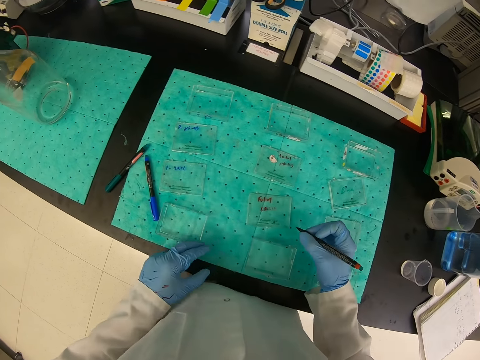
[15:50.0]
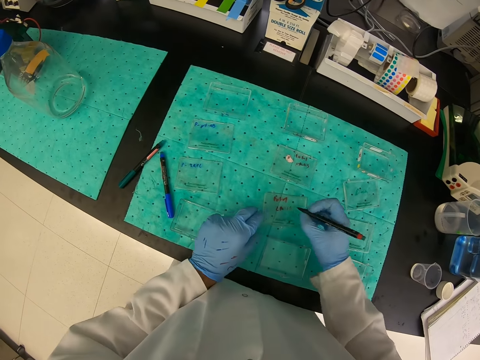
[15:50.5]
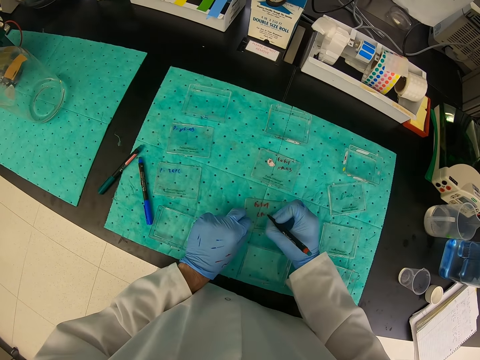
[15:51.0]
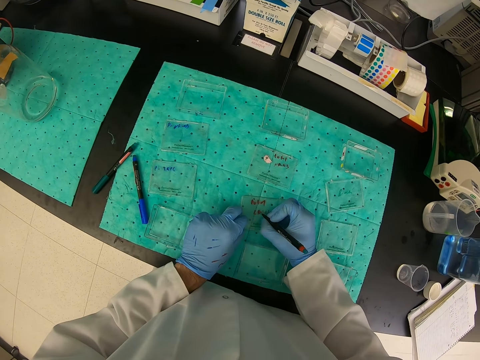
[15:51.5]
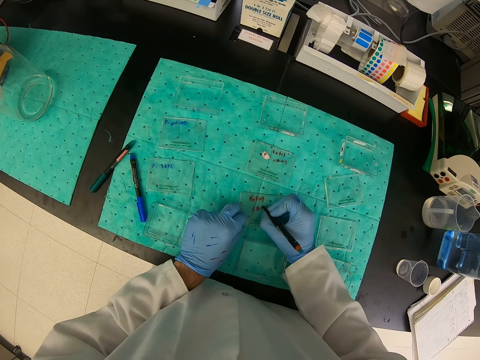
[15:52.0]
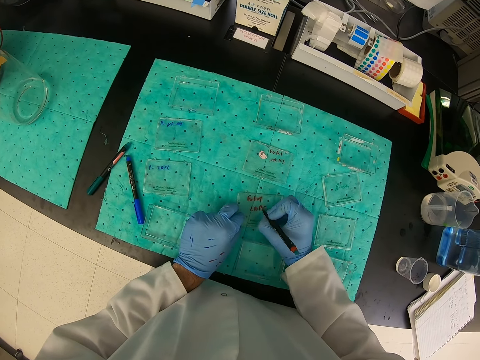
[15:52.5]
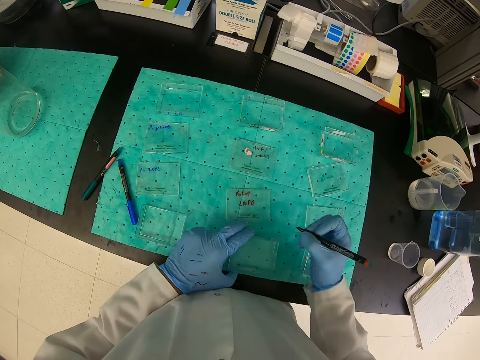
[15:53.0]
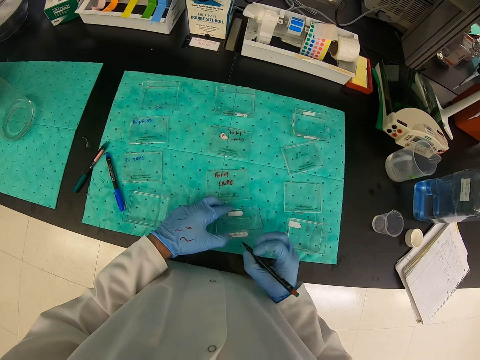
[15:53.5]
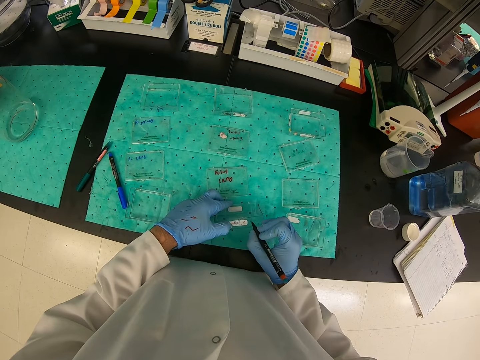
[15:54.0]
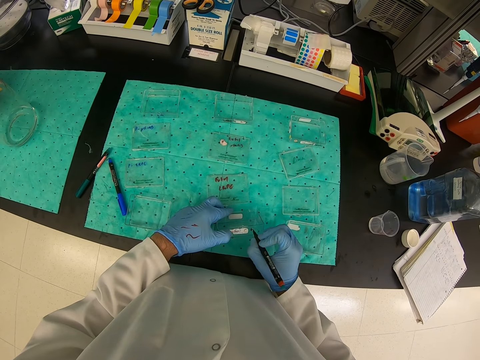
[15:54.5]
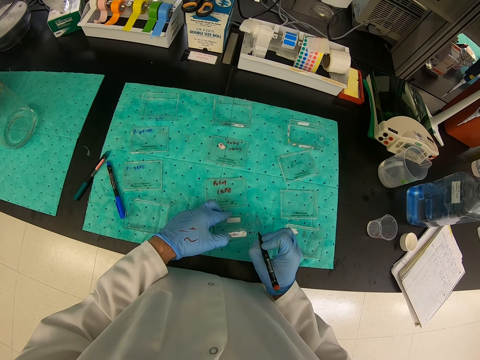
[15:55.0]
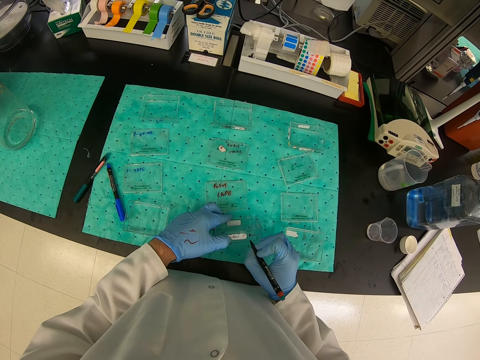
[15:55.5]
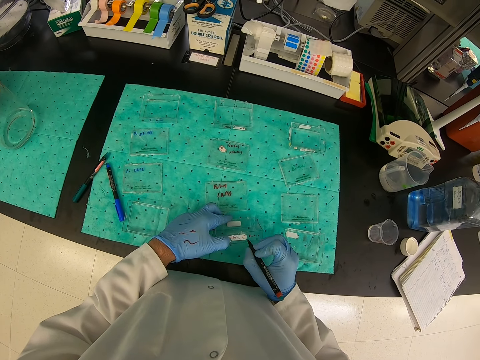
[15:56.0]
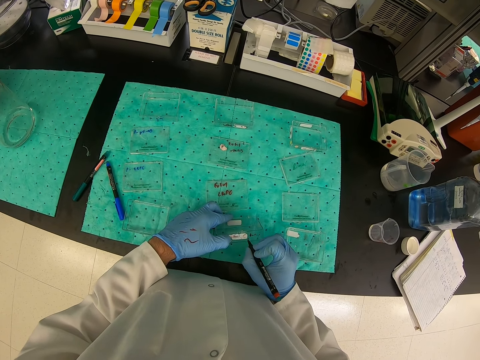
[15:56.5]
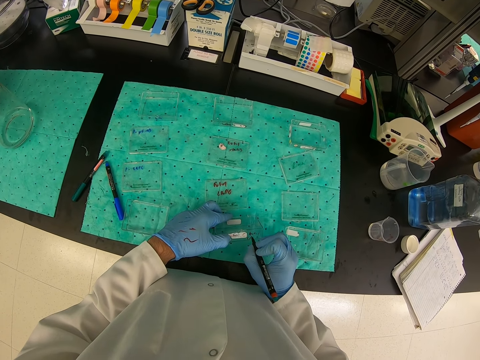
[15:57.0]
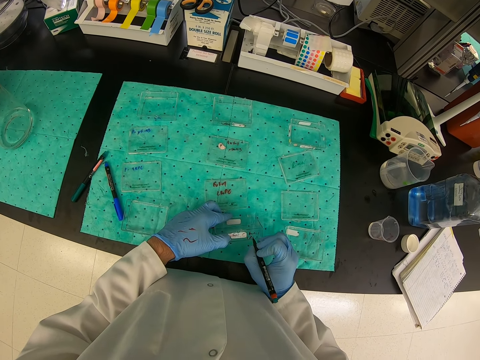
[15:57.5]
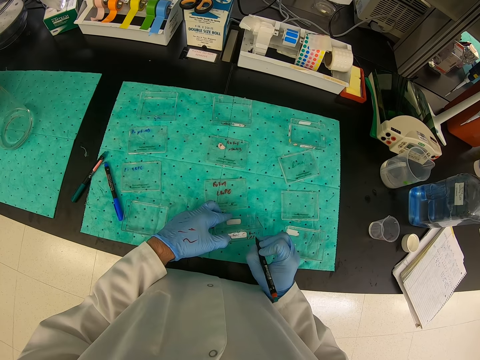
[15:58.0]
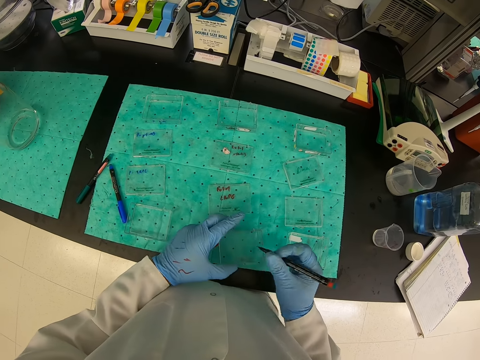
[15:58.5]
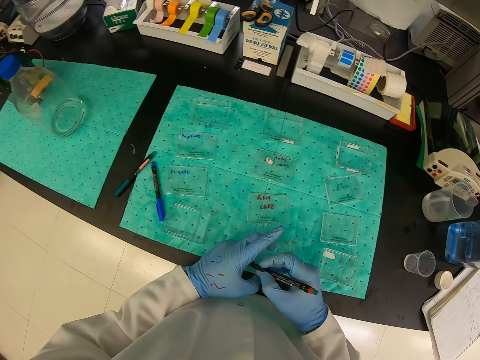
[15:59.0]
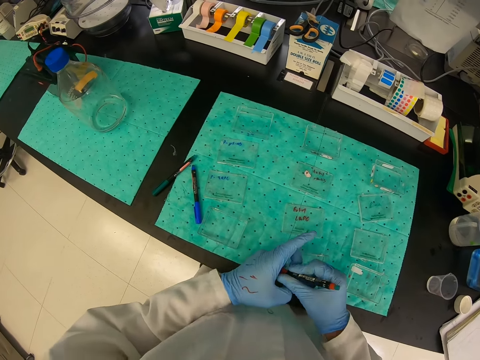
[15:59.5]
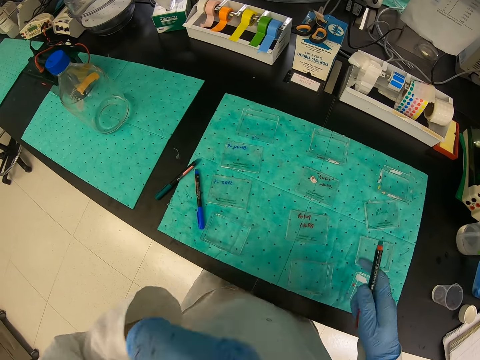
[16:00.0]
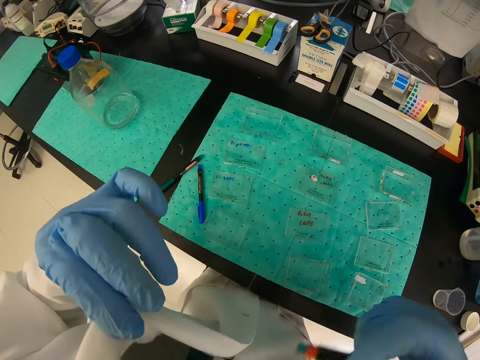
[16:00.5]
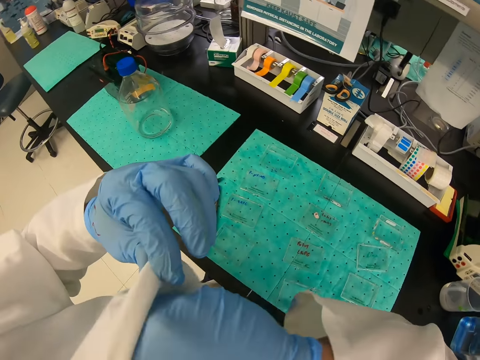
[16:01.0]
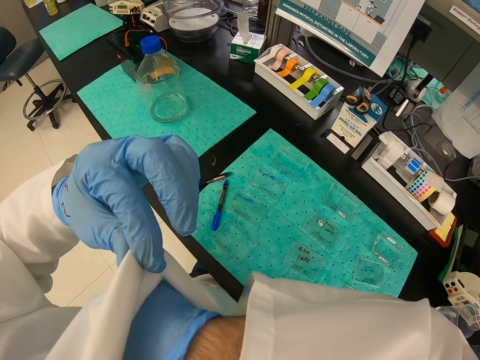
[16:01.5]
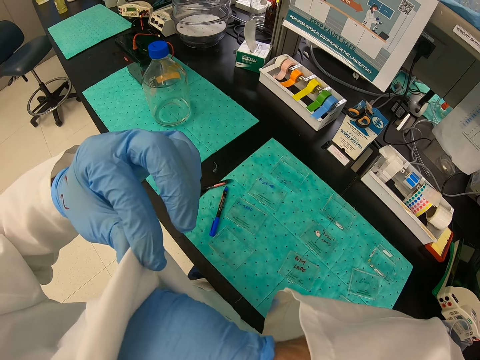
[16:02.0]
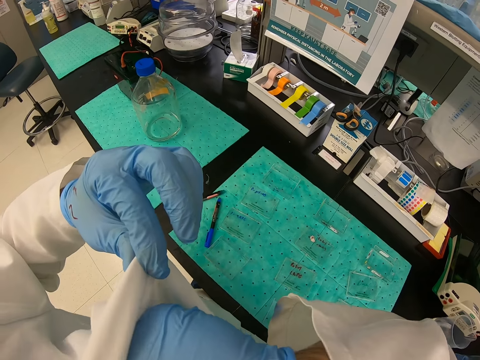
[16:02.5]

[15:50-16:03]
The camera wearer closes a felt pen with a lid.

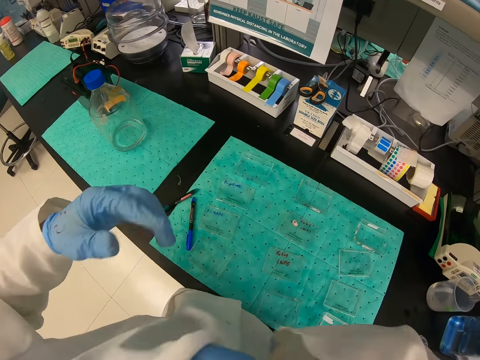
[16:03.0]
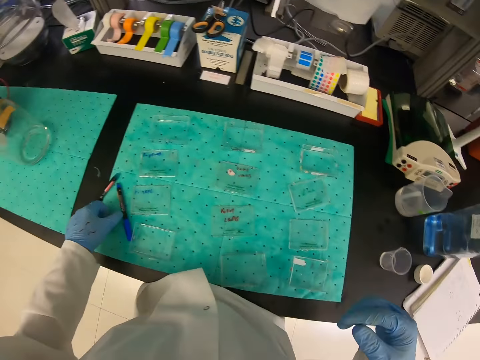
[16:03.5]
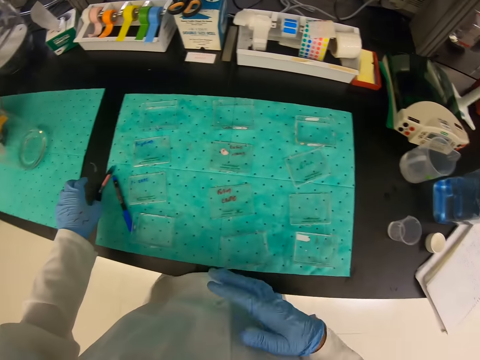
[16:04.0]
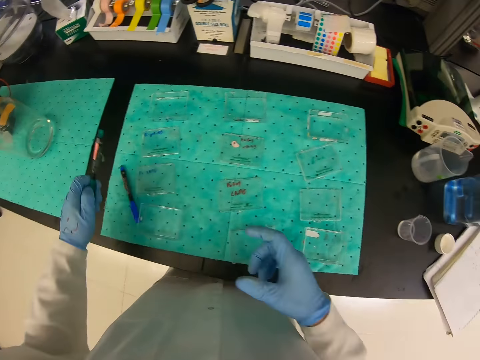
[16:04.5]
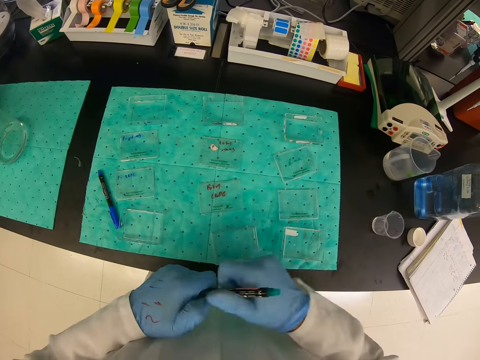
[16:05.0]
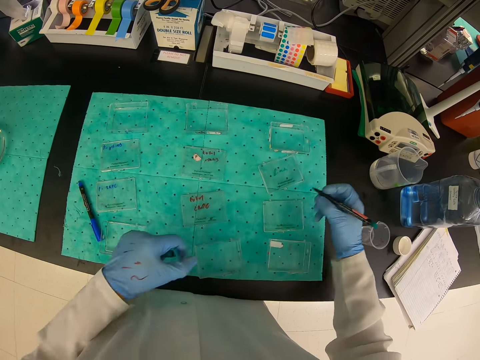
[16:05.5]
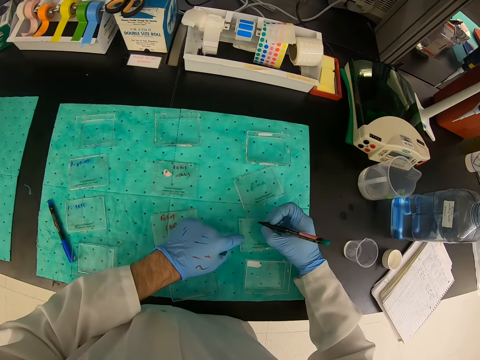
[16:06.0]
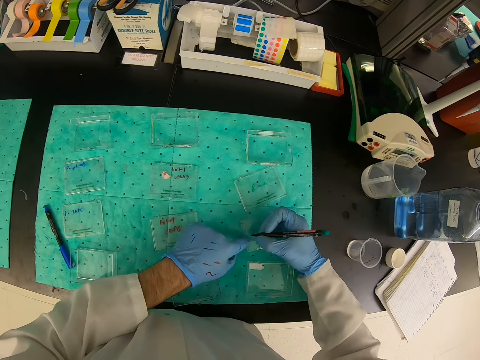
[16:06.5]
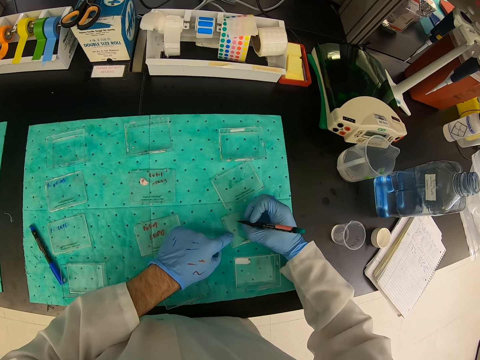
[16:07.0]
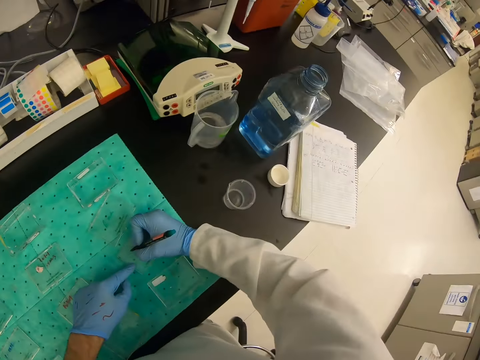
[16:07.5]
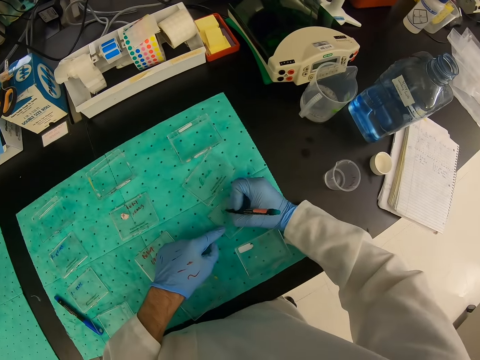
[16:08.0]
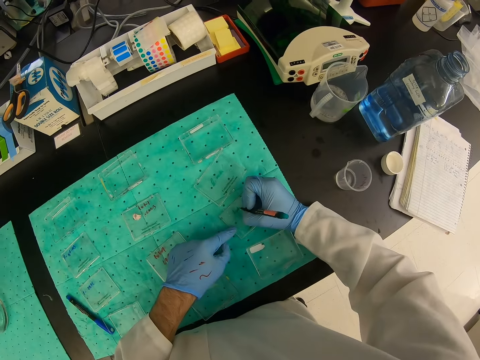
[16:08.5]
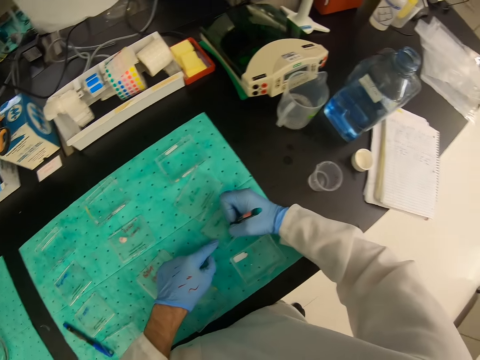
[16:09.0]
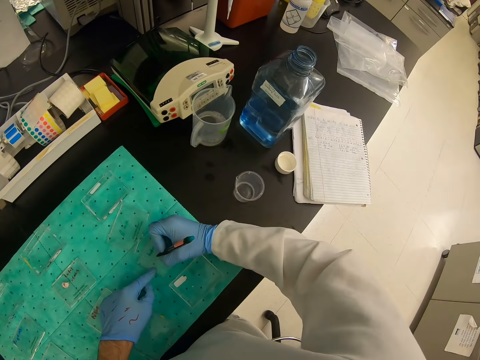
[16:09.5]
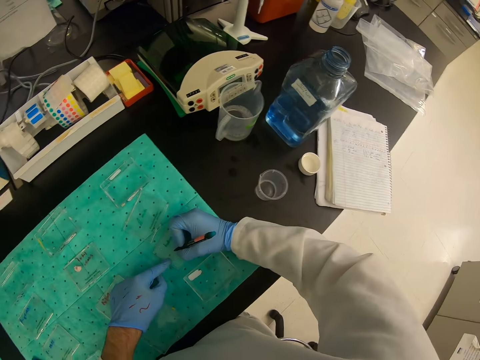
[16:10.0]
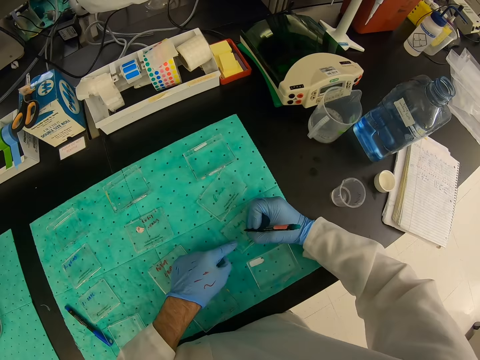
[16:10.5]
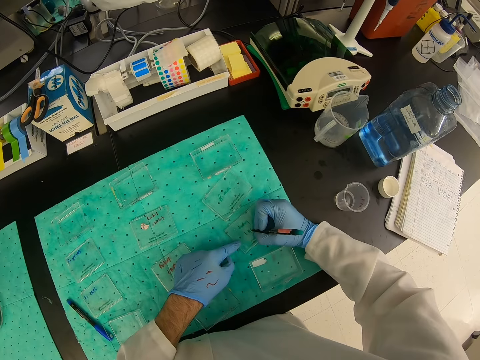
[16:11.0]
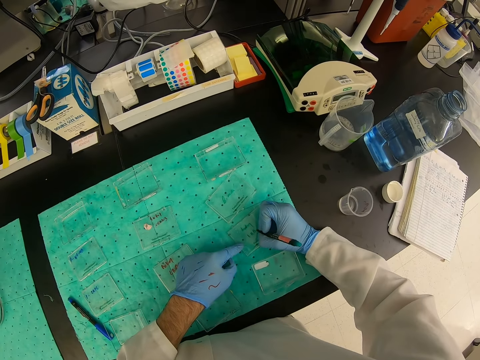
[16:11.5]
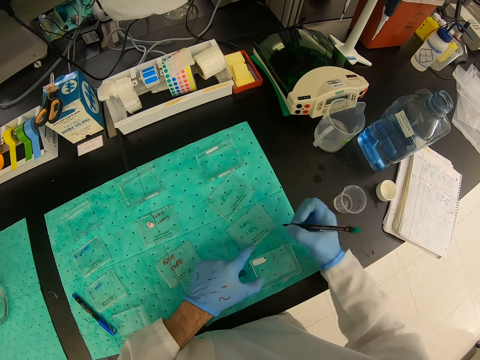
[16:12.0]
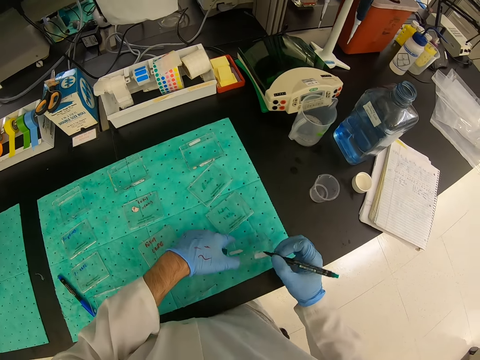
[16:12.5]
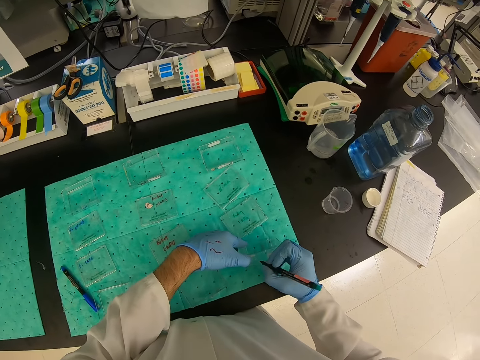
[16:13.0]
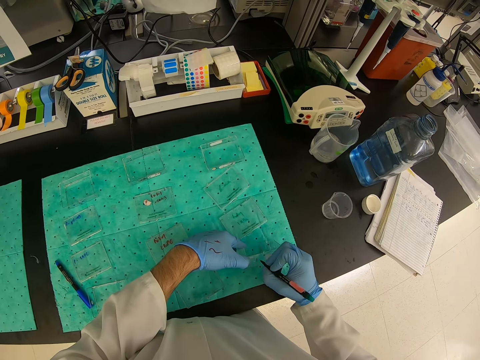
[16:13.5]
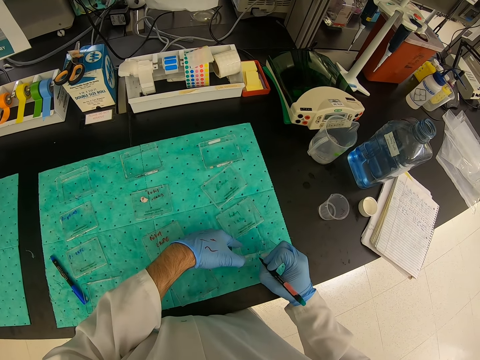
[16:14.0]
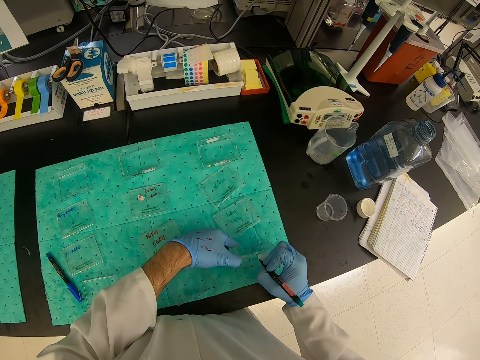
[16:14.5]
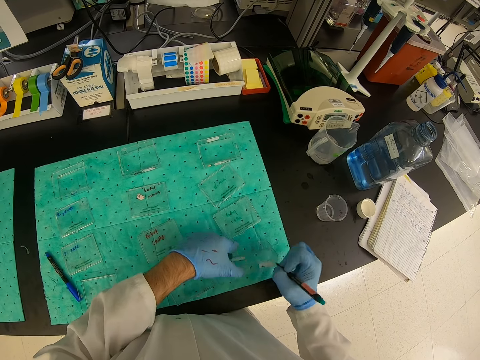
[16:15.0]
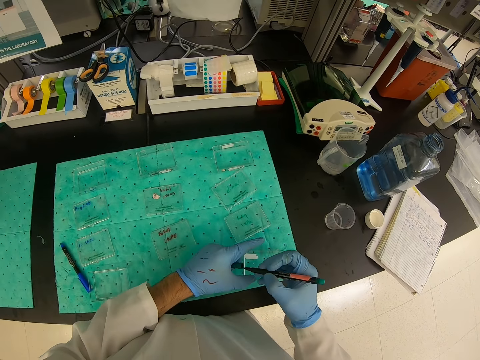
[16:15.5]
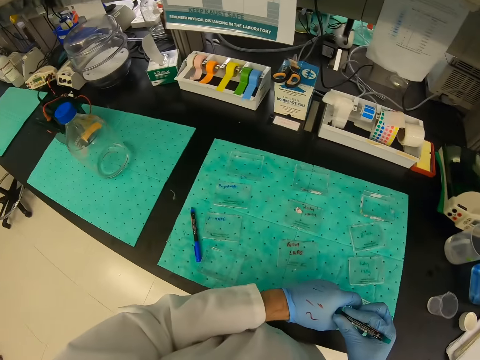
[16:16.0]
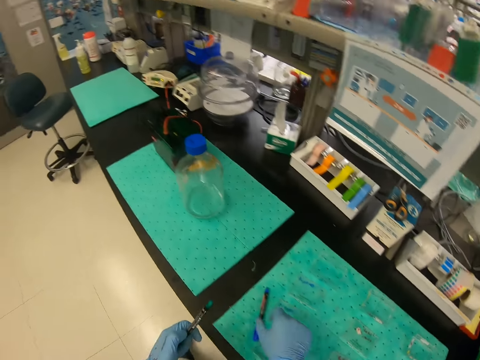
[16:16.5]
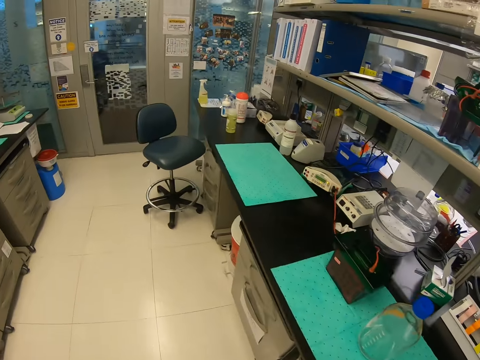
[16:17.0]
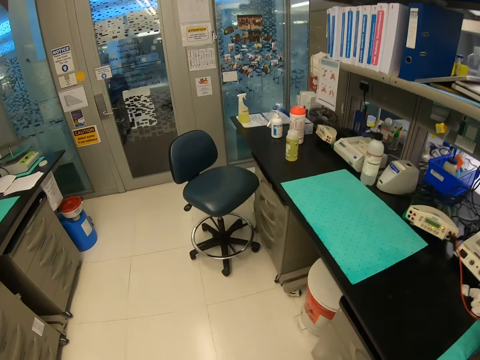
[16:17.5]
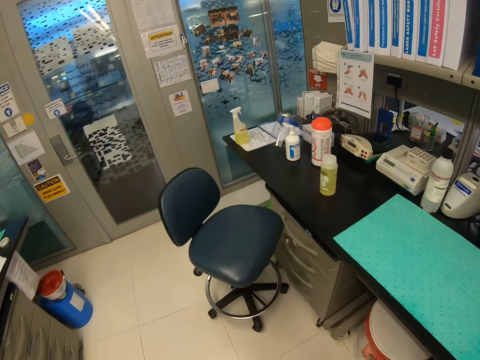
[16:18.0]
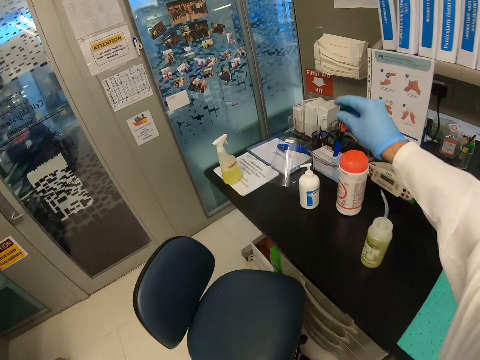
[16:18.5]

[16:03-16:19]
The camera wearer picks up a felt pen with his left hand. He writes on the container with the felt pen. He closes the felt pen with a lid.
